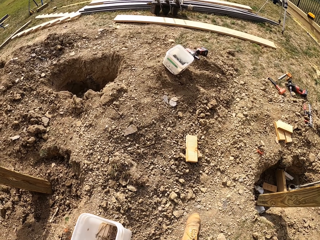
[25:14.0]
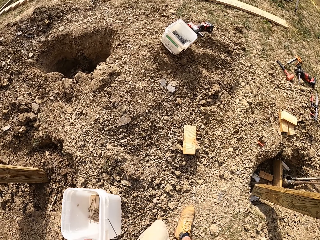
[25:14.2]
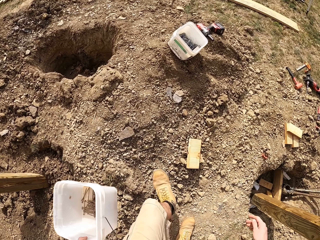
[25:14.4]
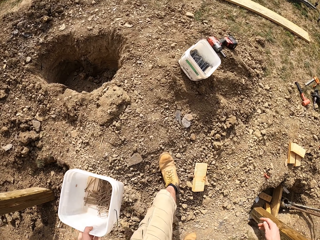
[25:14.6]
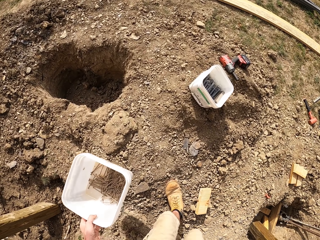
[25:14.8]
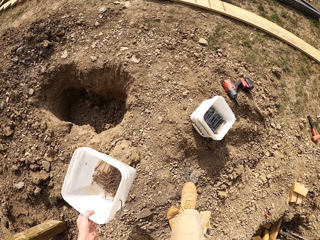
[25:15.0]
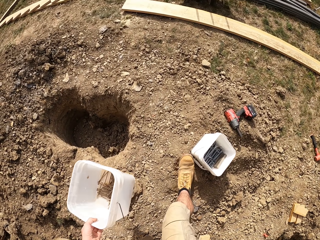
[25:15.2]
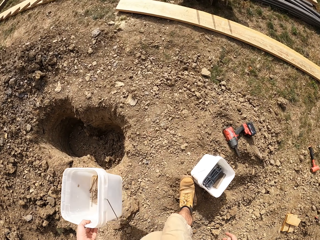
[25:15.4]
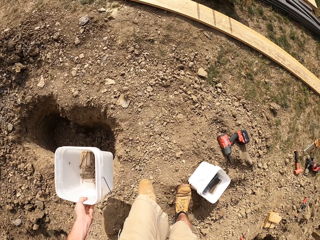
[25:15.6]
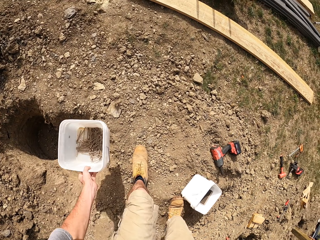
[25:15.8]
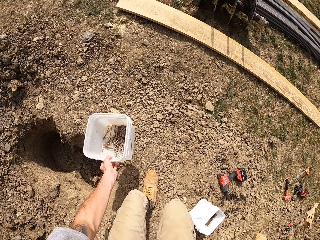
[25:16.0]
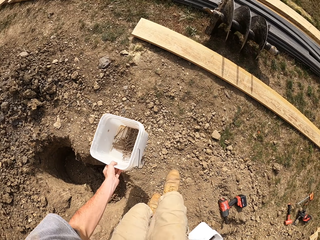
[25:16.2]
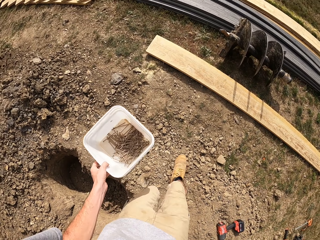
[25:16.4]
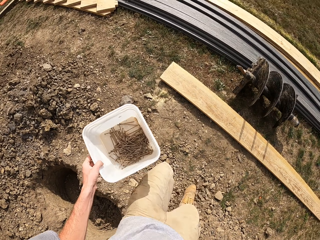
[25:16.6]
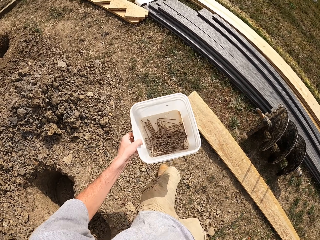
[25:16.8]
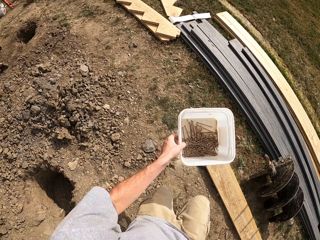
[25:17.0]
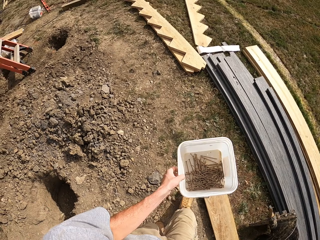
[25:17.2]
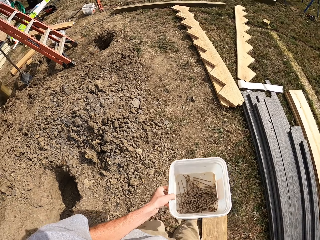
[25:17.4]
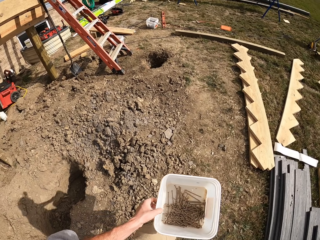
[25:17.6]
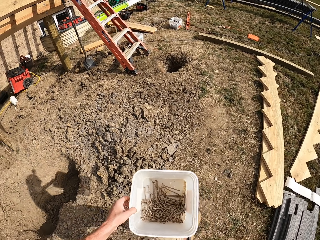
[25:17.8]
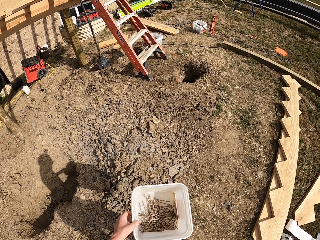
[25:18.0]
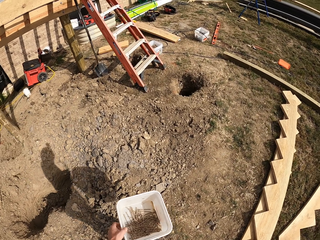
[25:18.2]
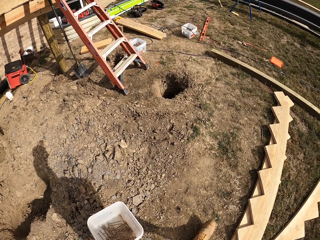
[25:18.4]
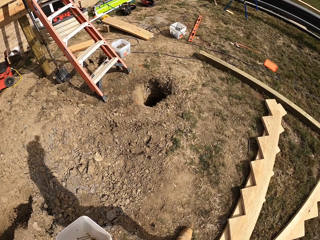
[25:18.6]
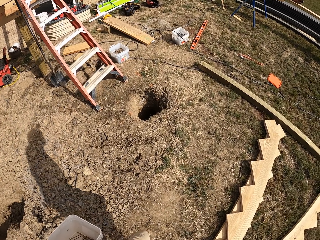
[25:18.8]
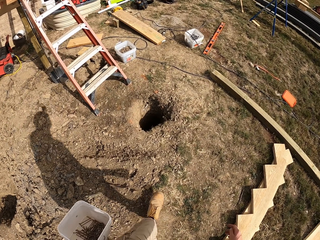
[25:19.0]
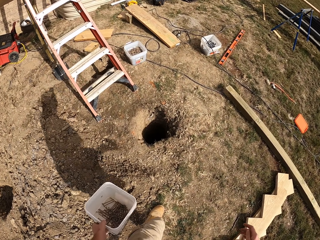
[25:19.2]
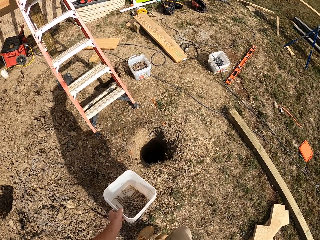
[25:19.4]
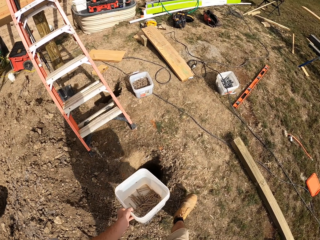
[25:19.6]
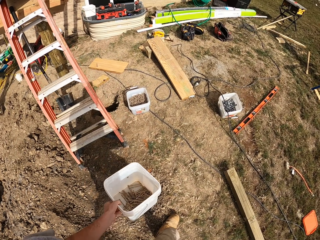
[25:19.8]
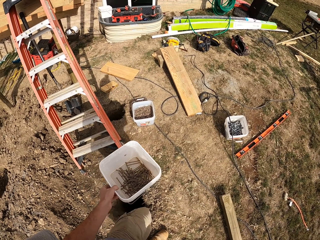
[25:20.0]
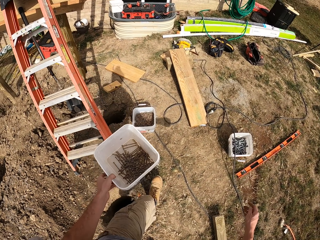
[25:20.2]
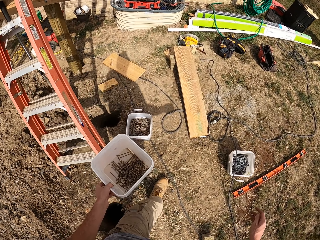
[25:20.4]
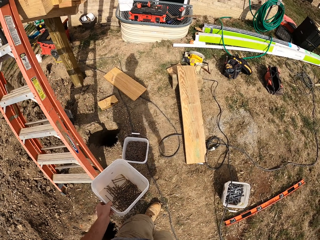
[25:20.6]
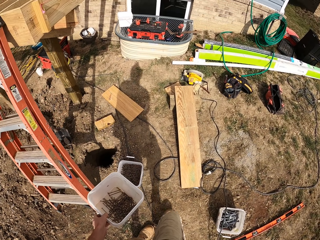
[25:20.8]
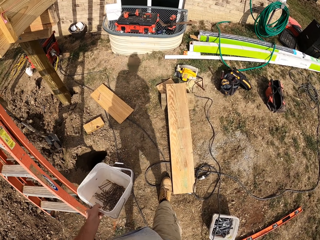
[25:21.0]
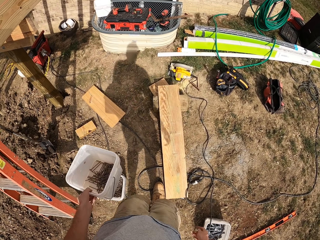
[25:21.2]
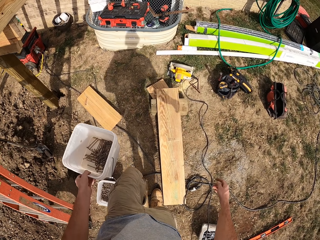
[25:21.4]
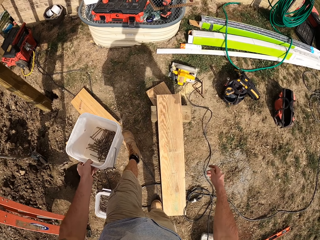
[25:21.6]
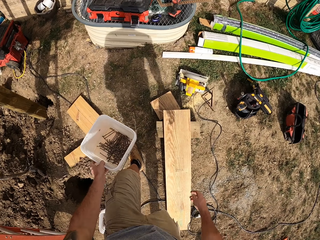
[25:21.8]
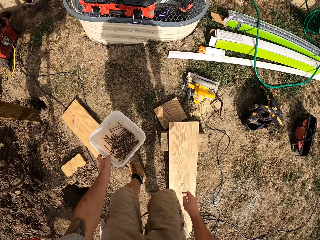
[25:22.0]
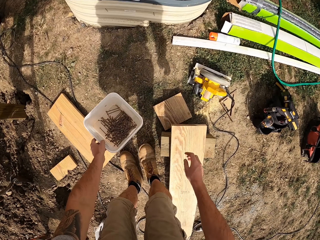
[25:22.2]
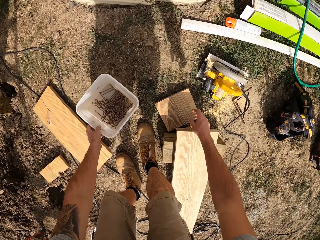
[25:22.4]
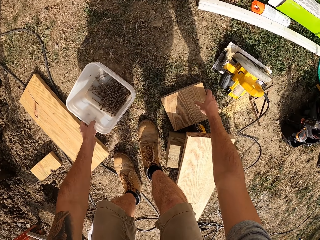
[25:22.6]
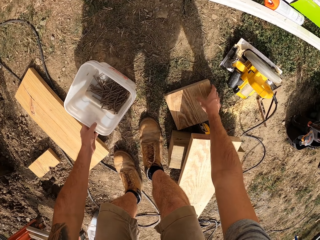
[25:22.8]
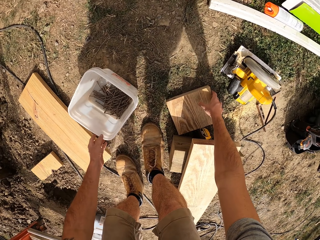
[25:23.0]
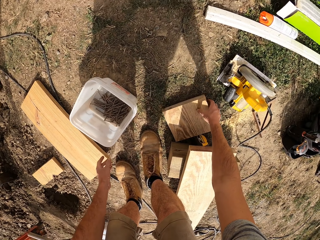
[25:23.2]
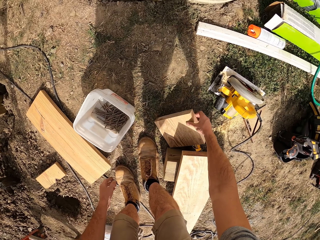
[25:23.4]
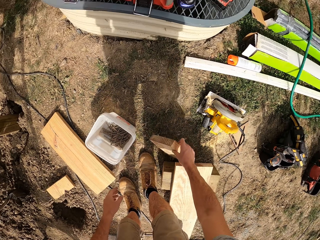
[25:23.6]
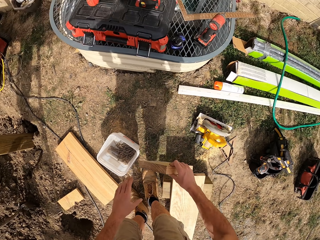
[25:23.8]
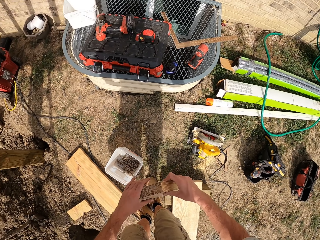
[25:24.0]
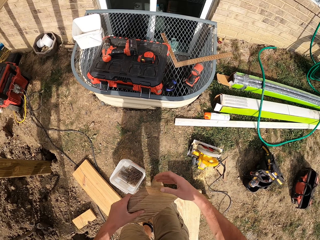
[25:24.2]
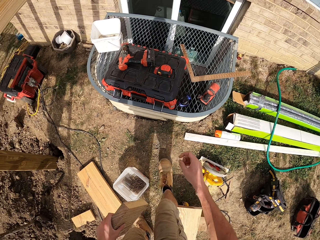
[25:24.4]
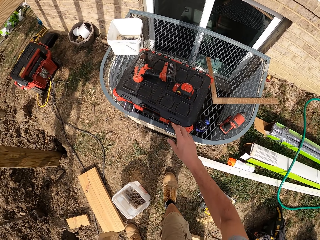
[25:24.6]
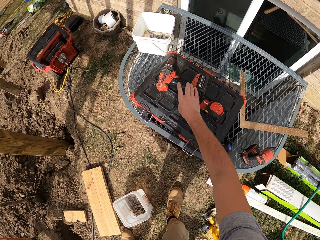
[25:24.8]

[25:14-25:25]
The camera wearer places the nail bucket on the ground. They pick a piece of wood from the ground.

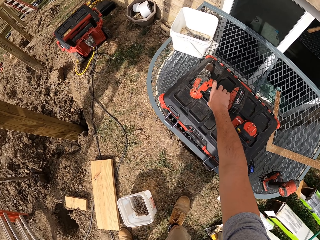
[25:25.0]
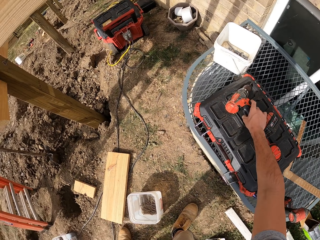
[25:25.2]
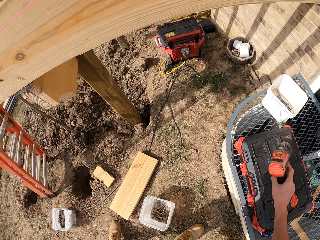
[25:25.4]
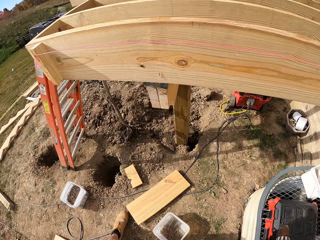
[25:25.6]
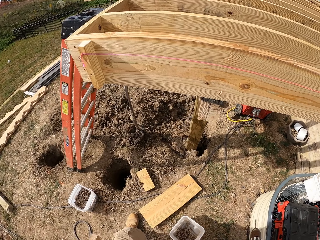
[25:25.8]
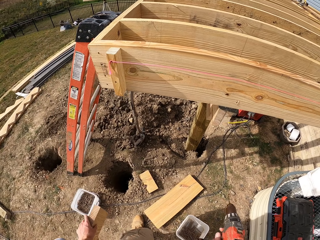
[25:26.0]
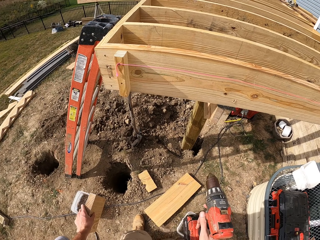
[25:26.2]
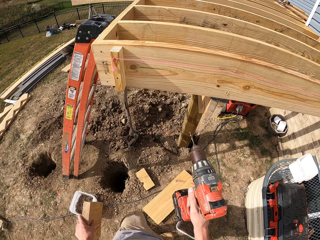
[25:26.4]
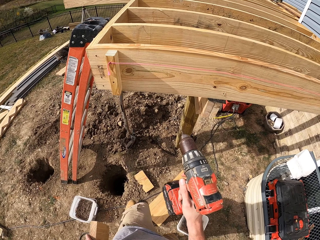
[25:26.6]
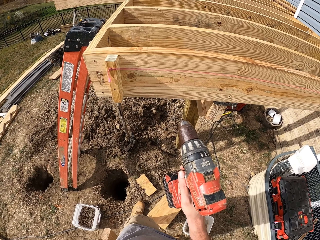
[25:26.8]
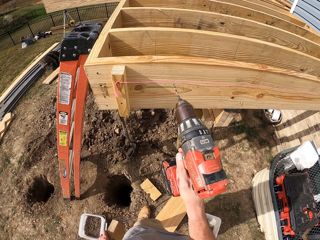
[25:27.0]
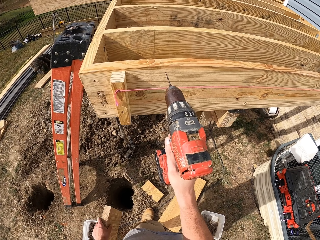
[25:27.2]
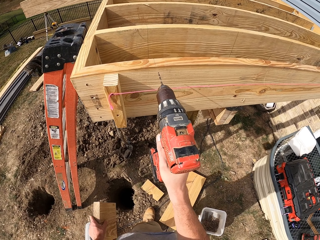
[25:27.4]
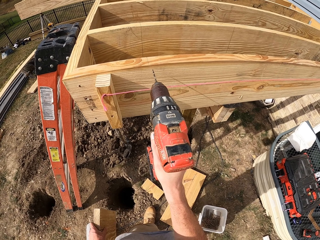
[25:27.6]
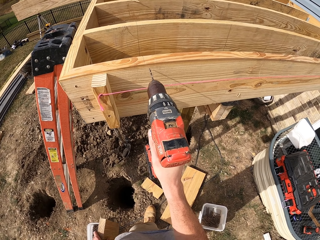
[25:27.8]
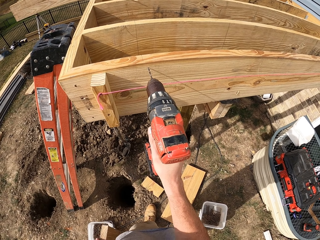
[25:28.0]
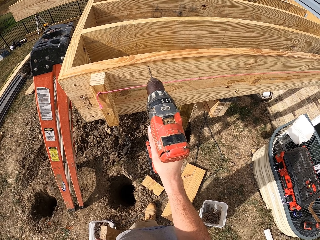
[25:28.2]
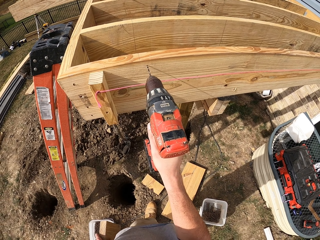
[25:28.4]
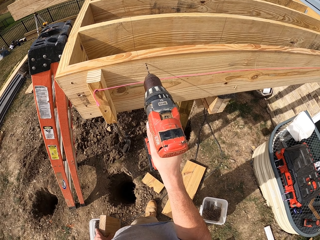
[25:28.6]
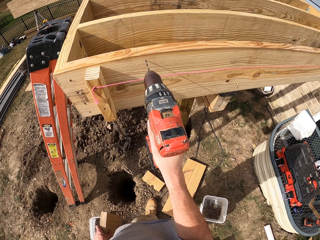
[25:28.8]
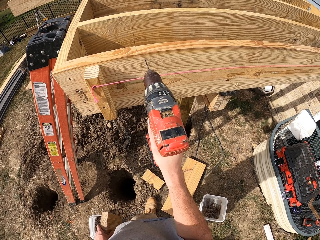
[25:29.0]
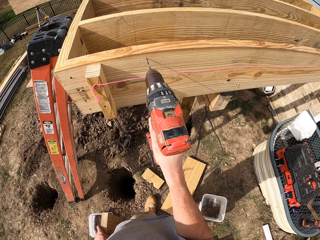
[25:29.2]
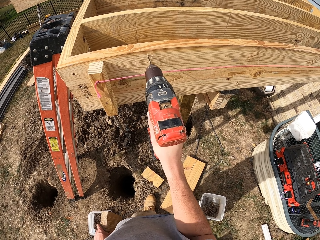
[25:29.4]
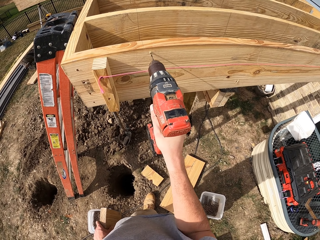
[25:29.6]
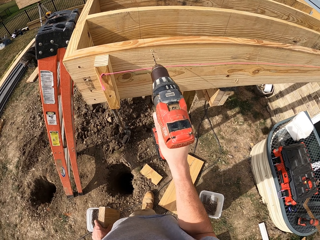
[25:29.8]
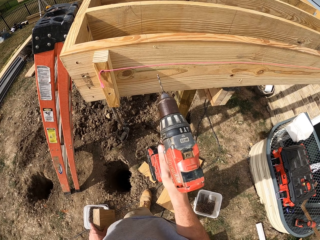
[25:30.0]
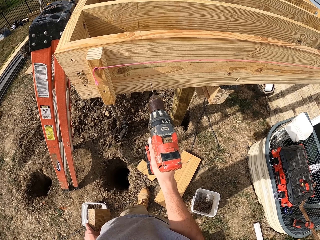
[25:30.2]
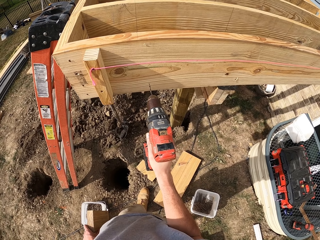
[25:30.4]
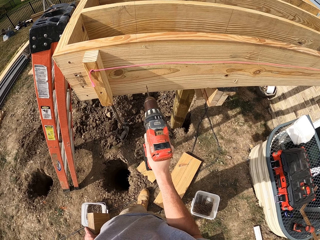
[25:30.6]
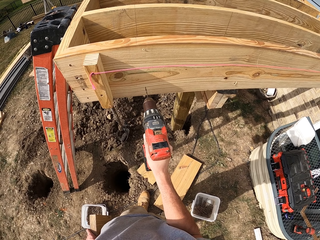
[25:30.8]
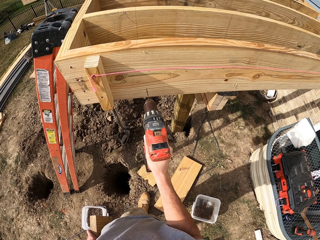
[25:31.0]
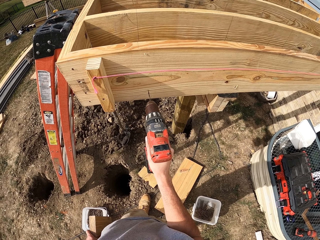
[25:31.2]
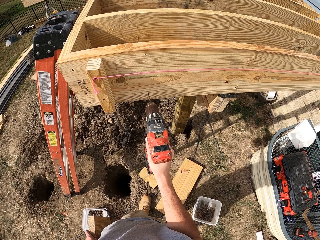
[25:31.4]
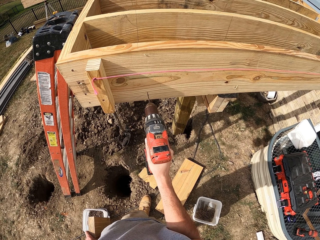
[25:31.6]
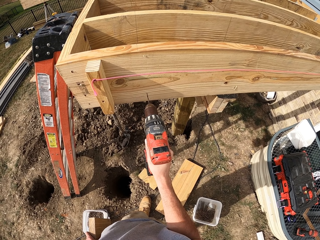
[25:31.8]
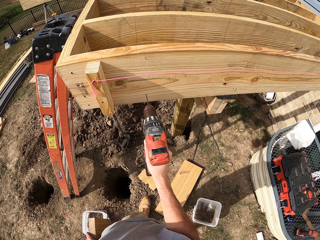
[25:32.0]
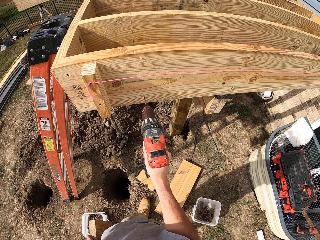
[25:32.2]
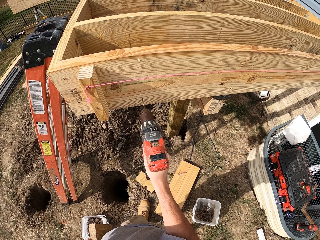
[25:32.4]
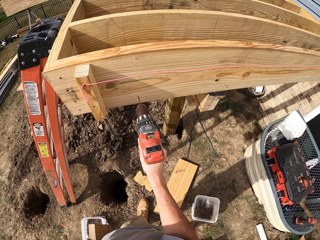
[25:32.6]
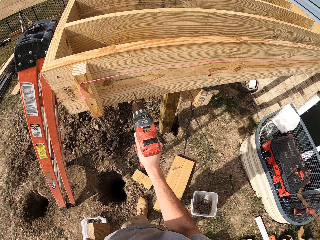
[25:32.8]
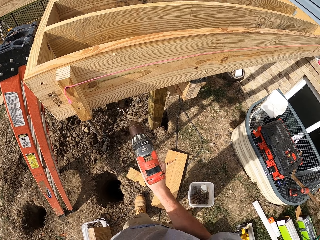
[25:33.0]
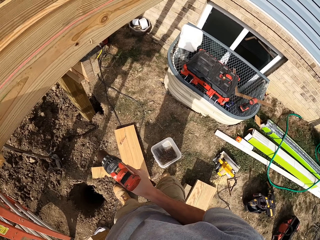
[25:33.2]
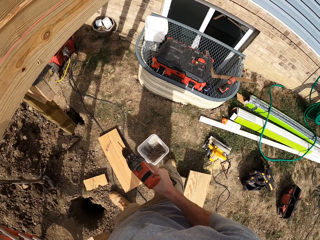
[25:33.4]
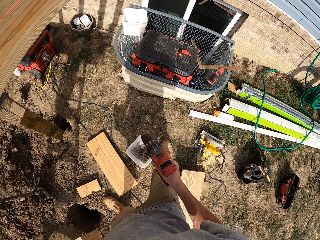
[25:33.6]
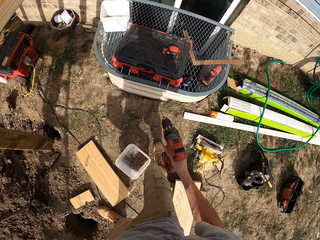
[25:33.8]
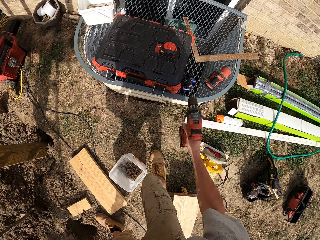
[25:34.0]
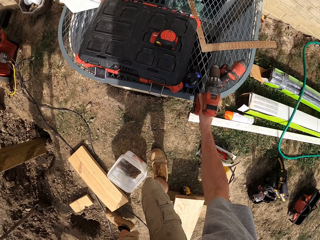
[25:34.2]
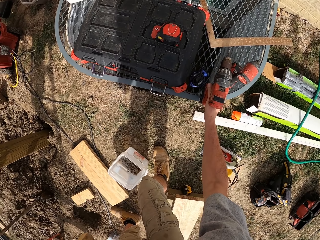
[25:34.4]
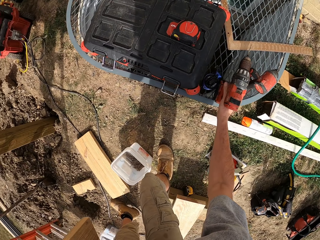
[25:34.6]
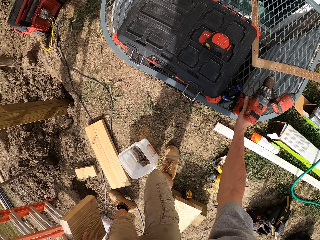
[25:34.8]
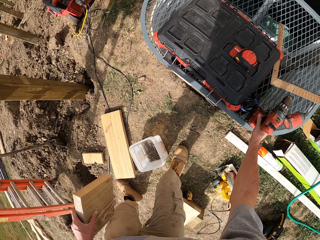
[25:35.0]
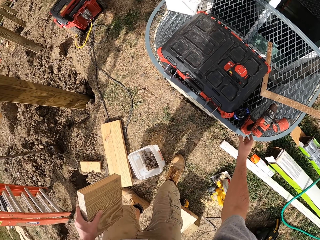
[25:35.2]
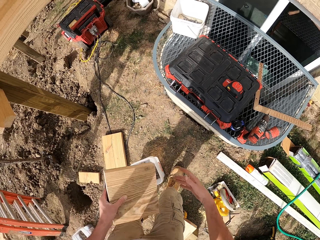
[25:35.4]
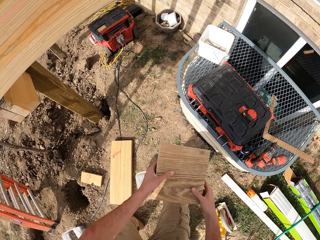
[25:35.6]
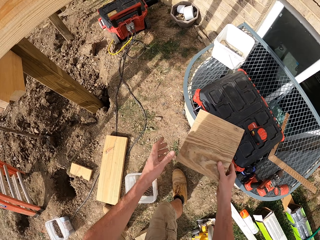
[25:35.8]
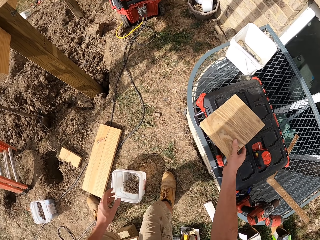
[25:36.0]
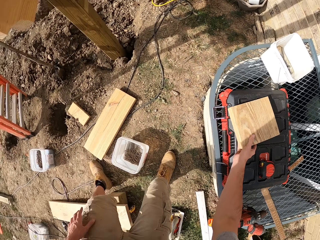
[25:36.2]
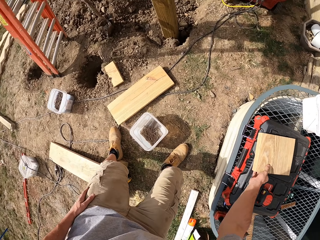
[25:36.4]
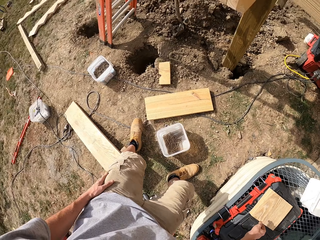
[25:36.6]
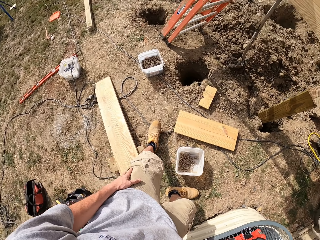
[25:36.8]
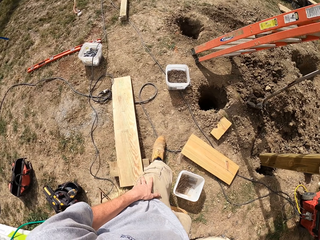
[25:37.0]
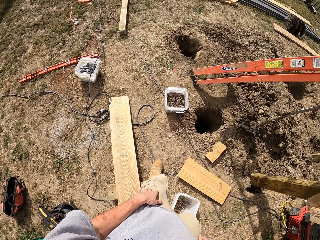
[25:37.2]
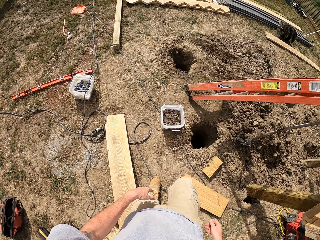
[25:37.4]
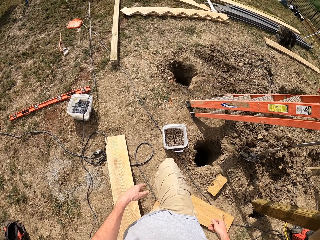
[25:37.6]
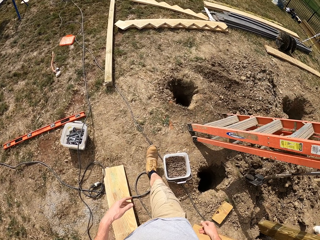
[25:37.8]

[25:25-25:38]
The camera wearer picks up a hand drill. They make a hole on the wood with the hand drill. They put the hand drill on the tool box. They put the wood on the tool box.
